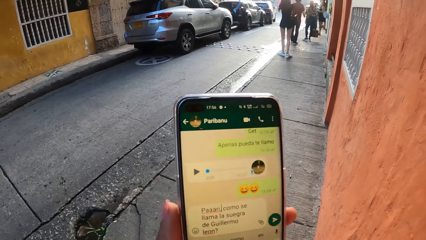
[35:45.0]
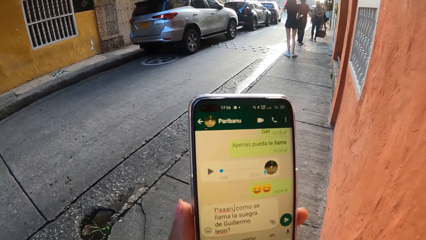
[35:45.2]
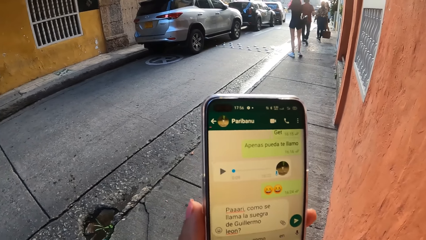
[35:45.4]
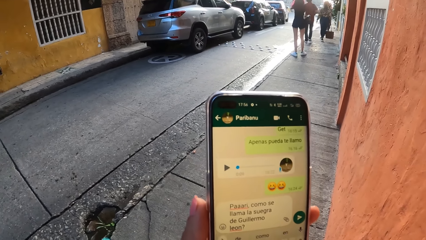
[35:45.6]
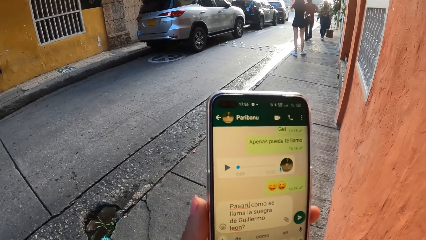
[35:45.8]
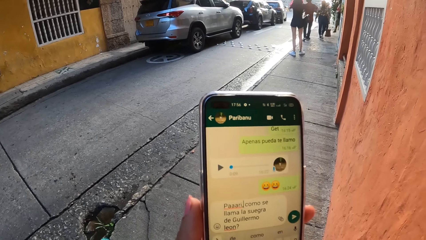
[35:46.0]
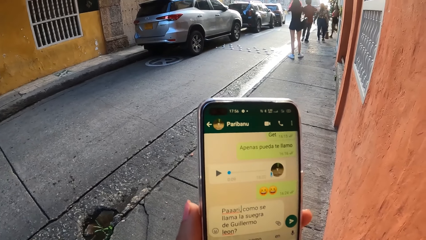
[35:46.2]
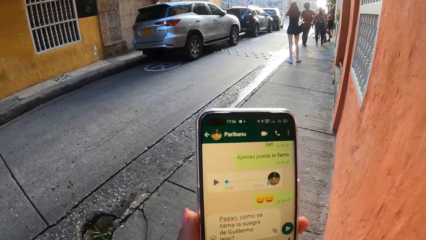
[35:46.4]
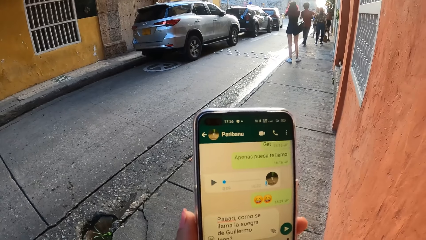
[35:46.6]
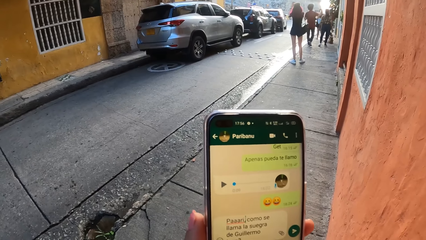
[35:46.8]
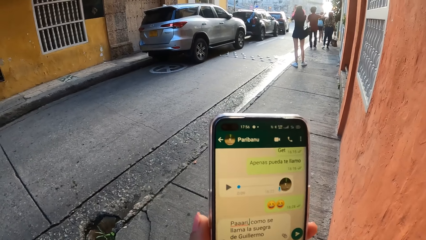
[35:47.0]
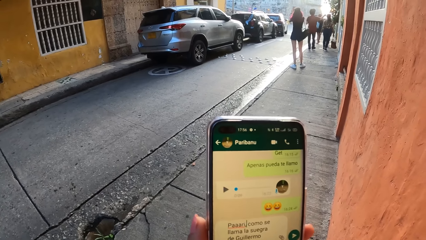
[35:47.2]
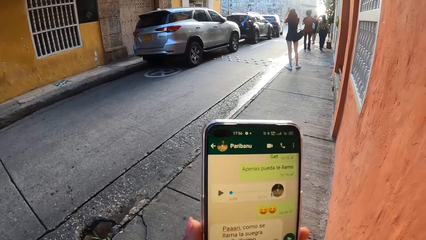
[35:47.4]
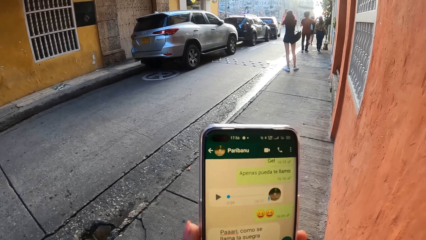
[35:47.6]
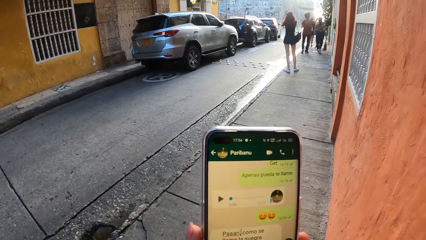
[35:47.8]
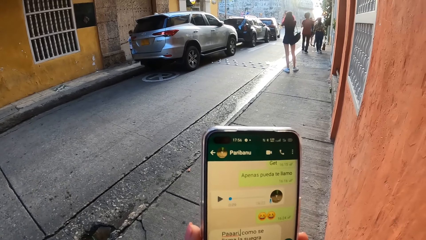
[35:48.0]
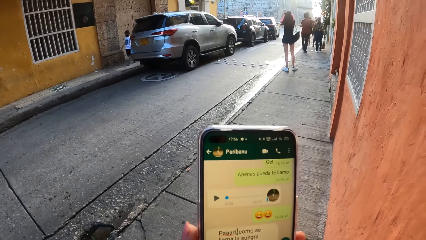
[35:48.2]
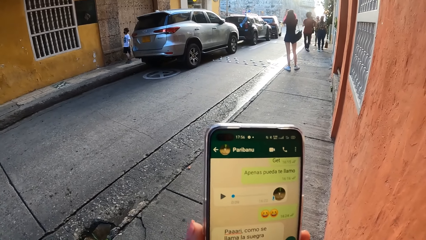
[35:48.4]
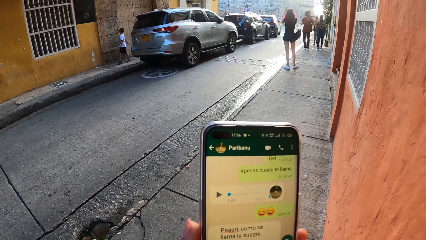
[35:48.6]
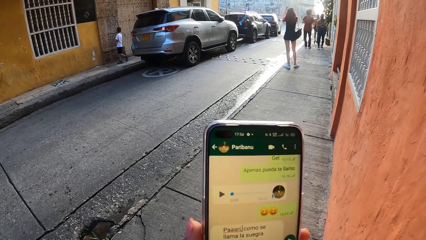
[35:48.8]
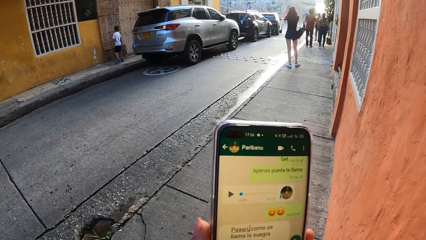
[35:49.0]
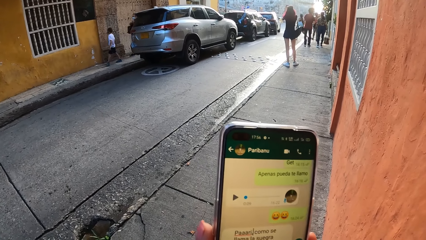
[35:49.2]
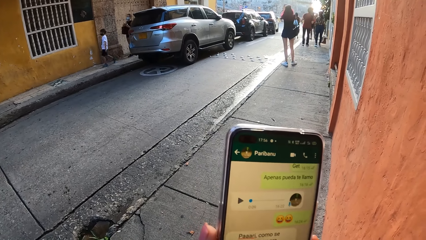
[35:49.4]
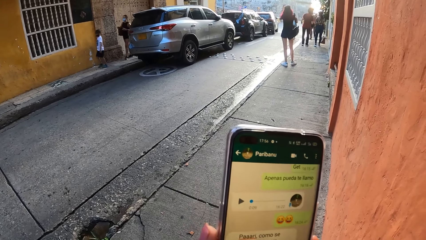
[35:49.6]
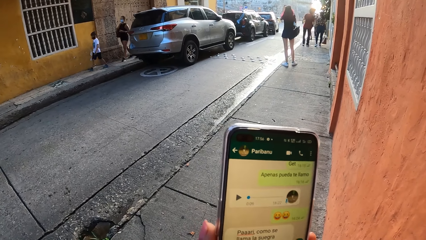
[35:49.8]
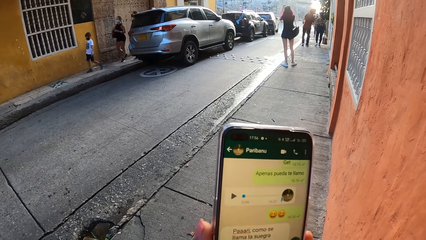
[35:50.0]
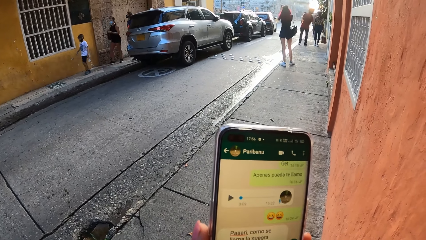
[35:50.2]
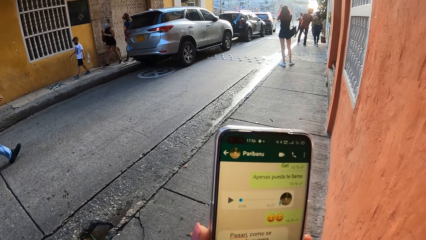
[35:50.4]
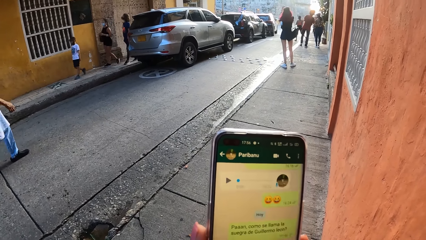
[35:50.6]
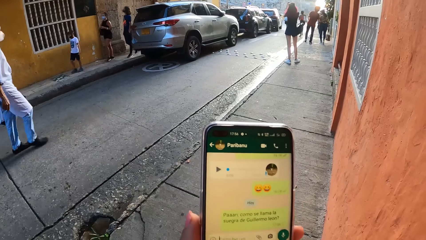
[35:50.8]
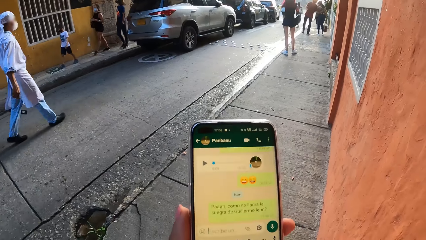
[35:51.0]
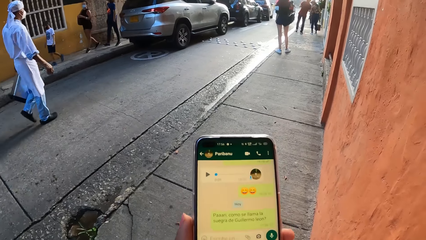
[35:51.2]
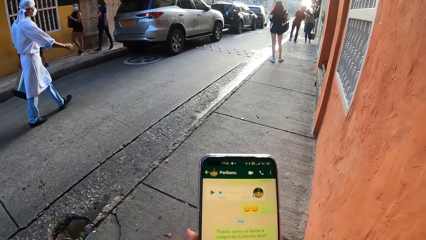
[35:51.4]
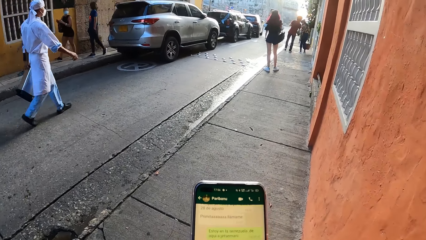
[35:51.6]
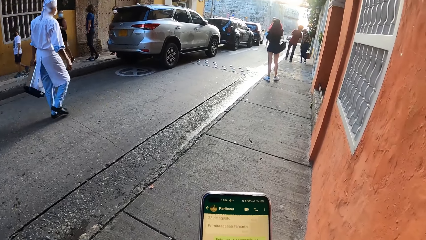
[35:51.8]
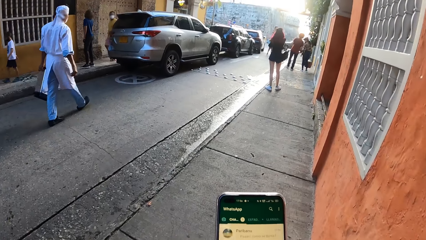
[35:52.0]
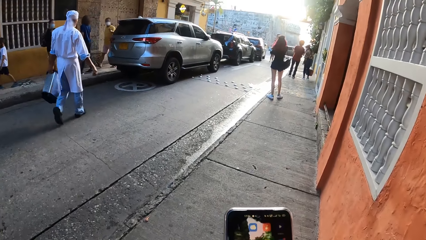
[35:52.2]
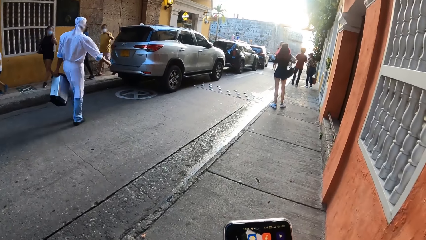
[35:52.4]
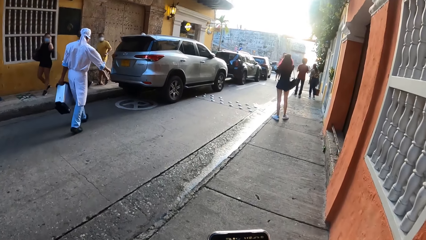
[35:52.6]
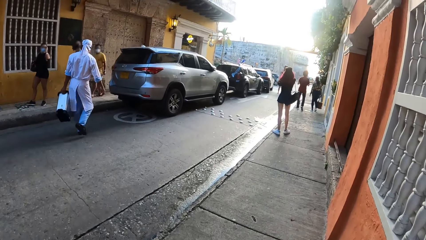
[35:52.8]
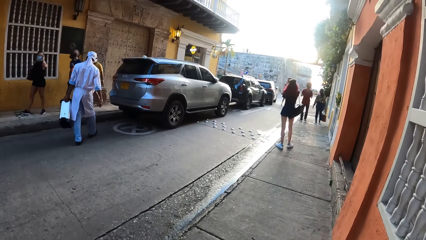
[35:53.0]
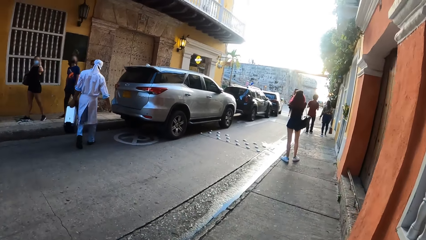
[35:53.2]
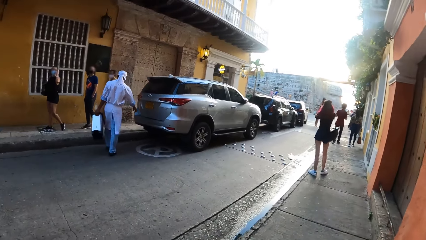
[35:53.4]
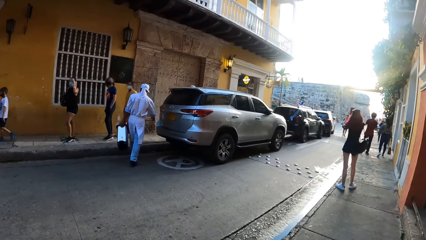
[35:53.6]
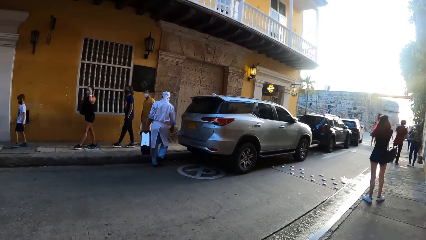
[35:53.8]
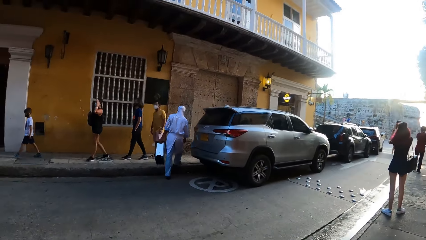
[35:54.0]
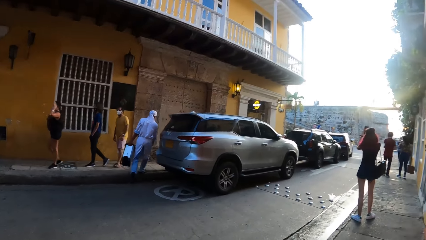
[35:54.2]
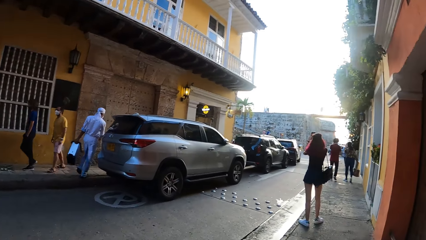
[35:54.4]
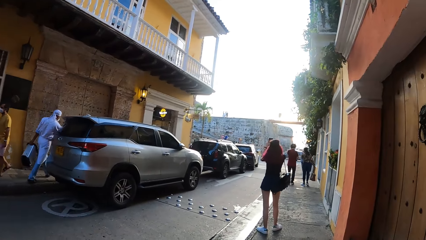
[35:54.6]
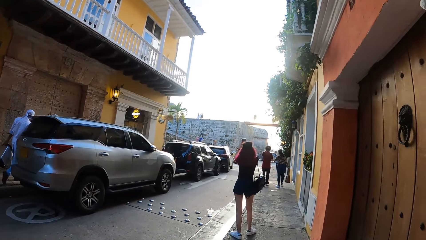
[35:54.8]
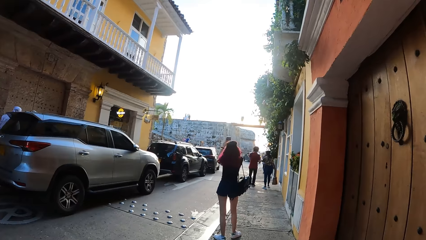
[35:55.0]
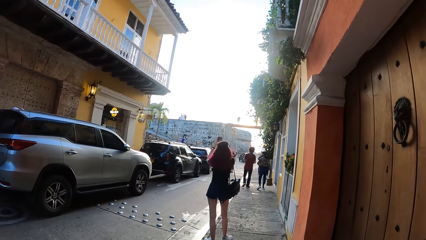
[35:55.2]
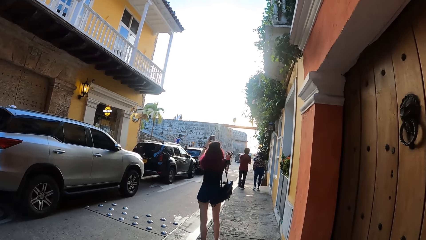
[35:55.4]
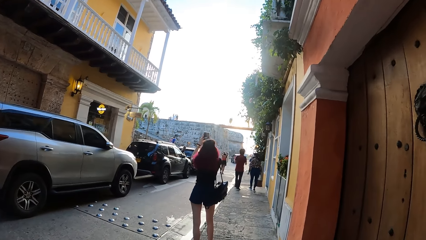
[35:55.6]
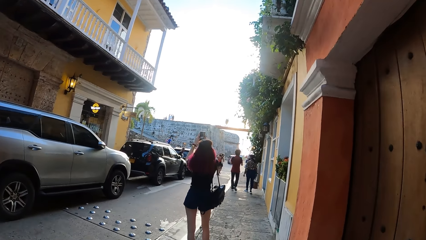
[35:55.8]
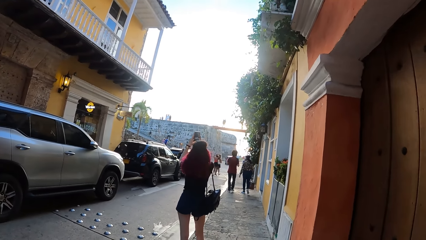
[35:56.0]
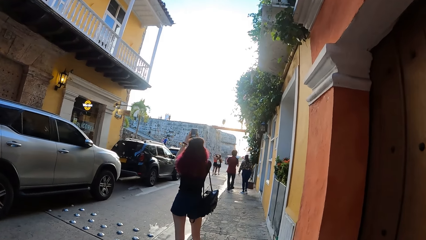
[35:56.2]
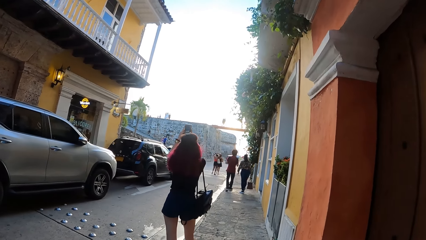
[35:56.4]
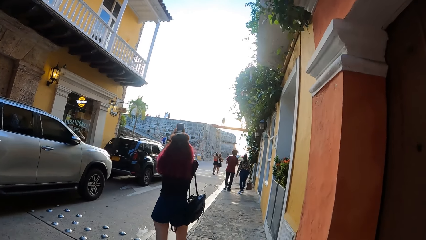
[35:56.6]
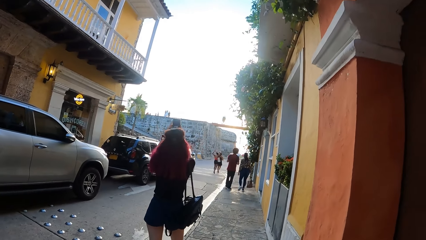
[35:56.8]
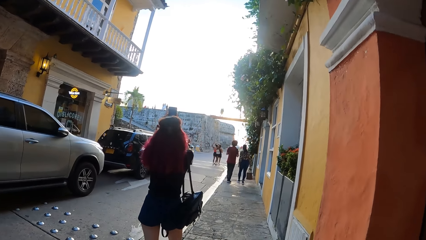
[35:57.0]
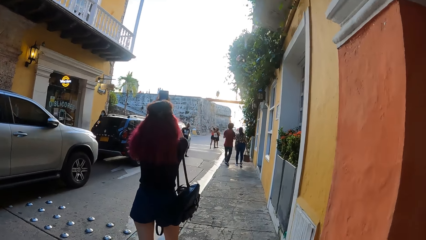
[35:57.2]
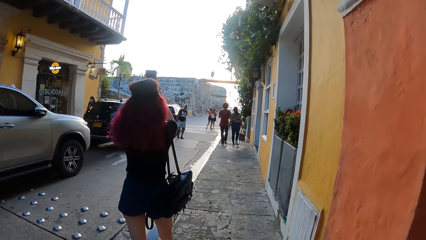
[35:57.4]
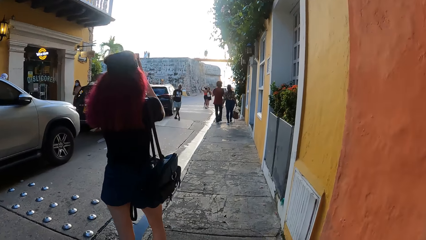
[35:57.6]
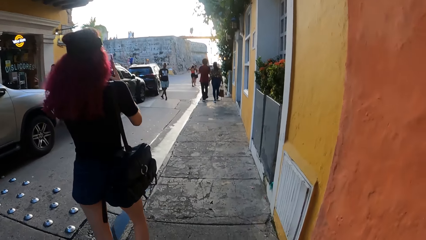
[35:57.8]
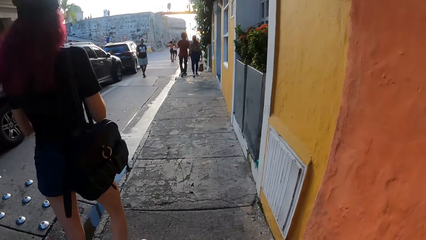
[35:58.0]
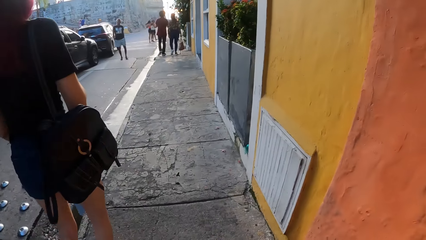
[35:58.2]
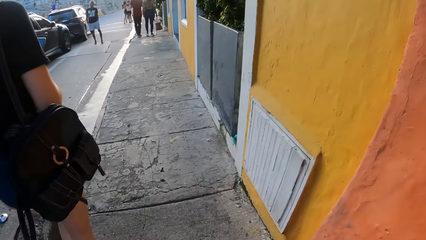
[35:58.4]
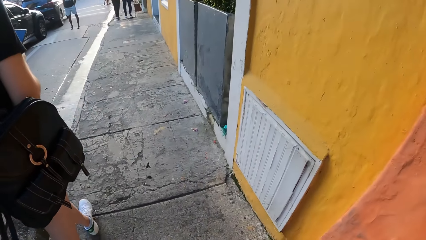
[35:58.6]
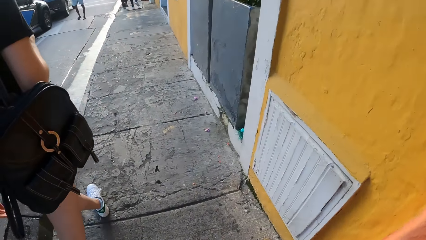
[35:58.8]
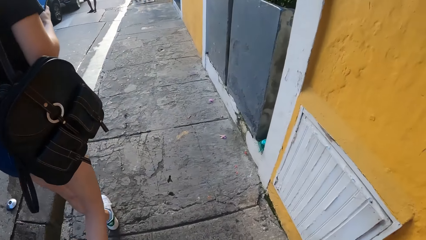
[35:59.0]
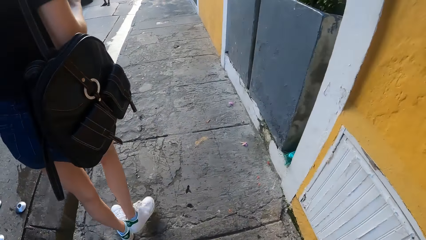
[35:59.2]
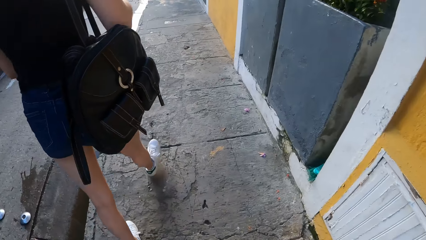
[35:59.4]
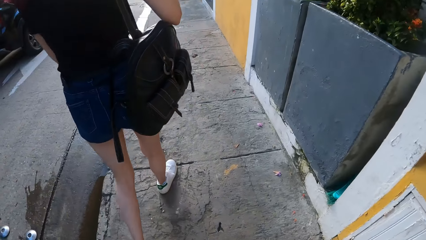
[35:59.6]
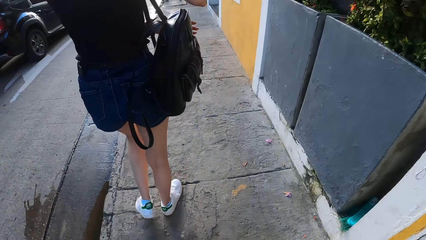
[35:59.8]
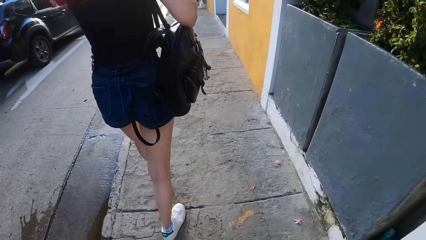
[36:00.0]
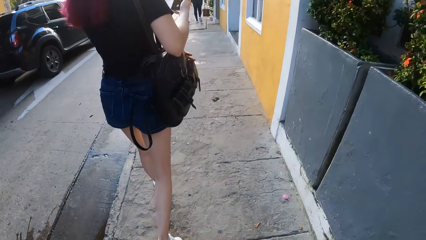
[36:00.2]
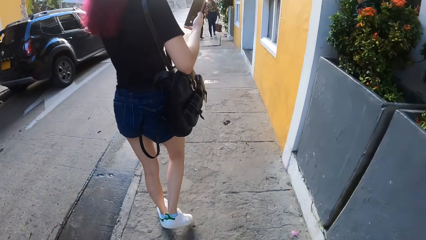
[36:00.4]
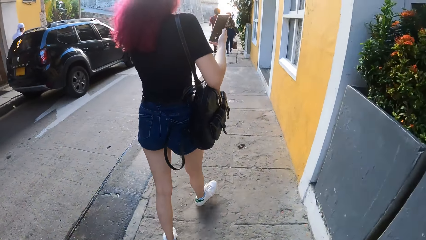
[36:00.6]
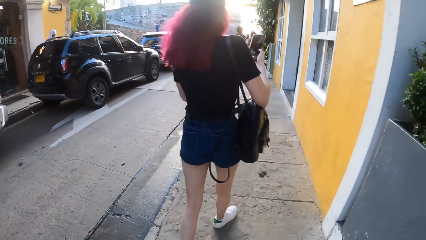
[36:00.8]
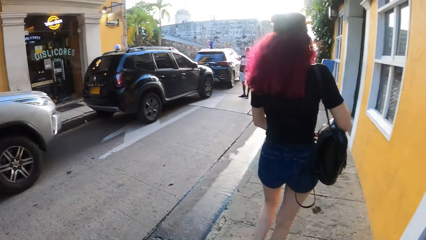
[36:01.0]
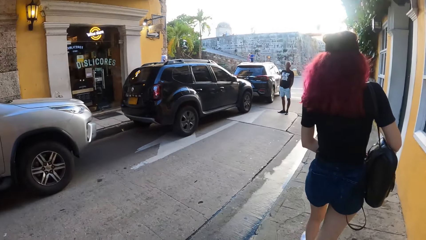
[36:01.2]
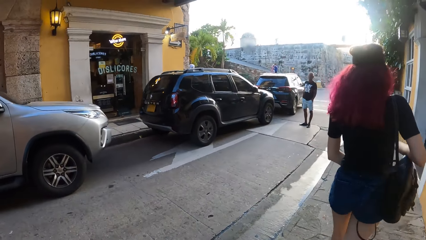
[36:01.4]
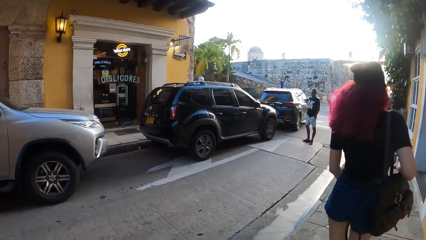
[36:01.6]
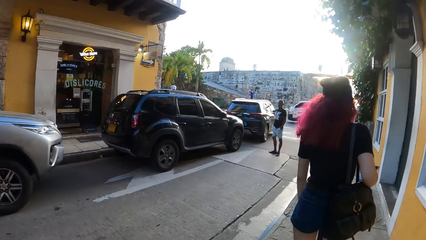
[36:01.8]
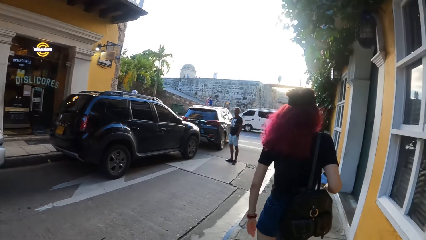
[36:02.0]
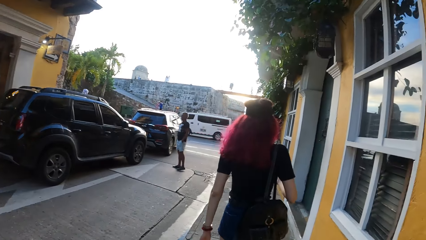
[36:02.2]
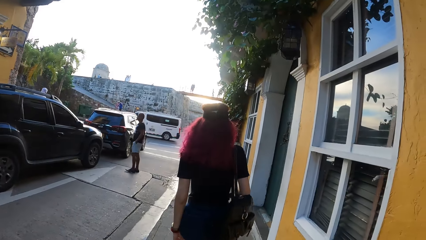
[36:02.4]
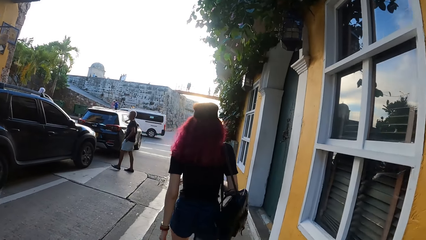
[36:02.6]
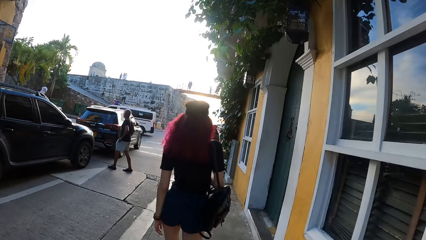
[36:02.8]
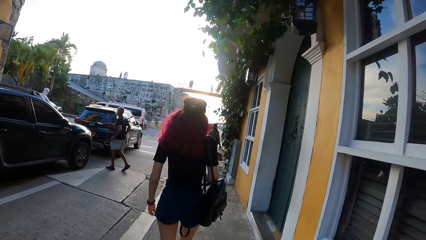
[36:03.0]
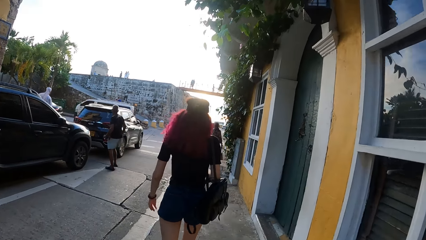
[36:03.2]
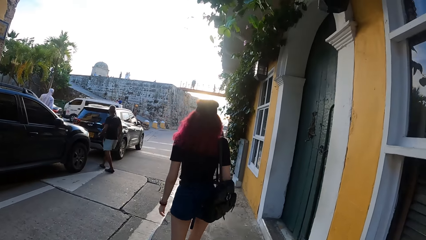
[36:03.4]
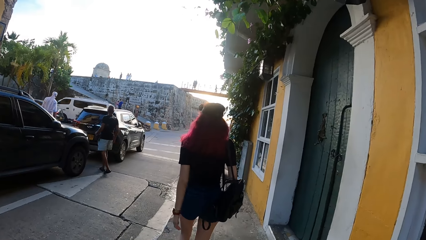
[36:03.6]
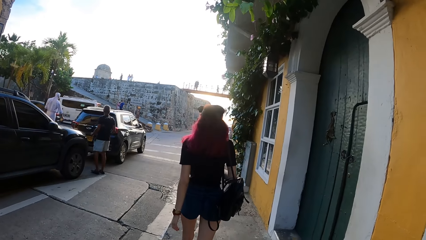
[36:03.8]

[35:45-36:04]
The camera wearer uses a phone. They walk around the street. A woman uses a phone and walks around the street.
